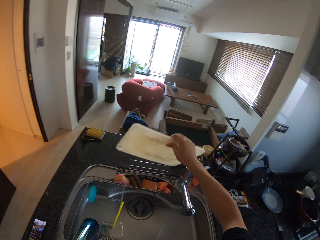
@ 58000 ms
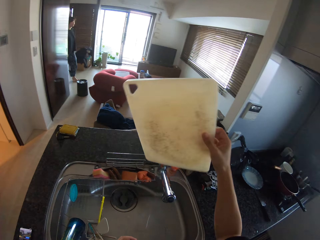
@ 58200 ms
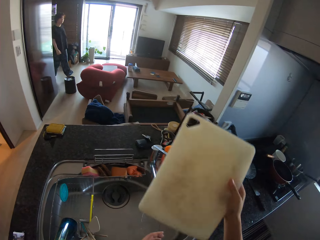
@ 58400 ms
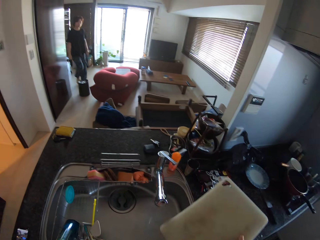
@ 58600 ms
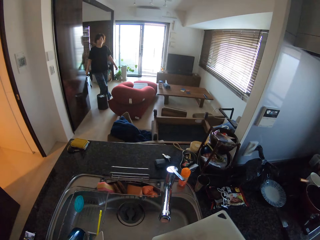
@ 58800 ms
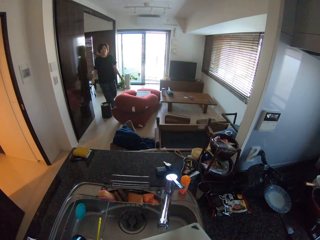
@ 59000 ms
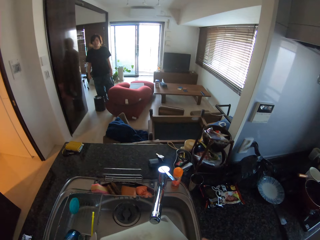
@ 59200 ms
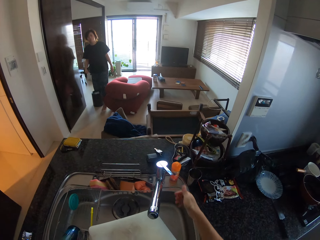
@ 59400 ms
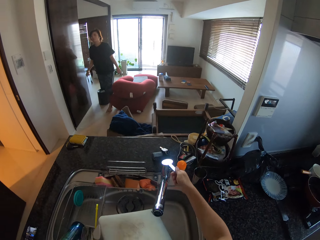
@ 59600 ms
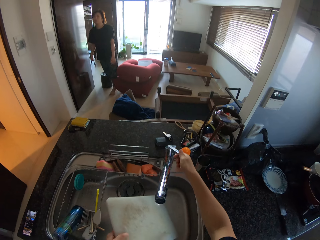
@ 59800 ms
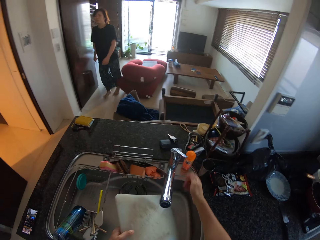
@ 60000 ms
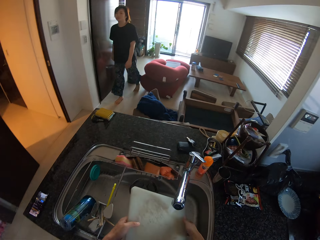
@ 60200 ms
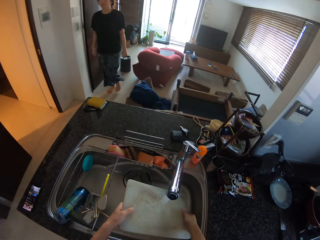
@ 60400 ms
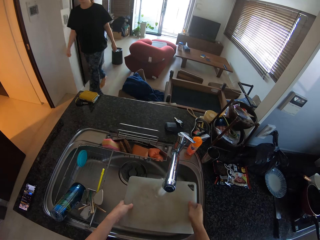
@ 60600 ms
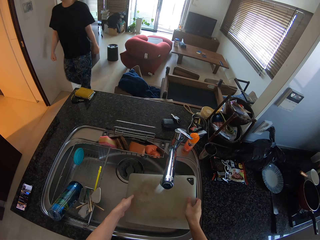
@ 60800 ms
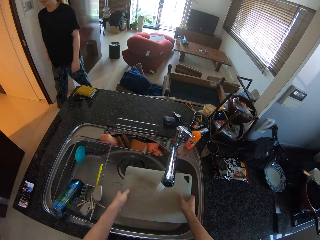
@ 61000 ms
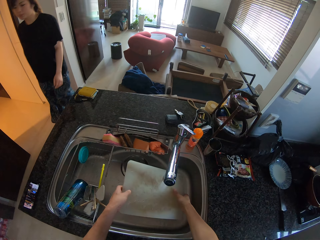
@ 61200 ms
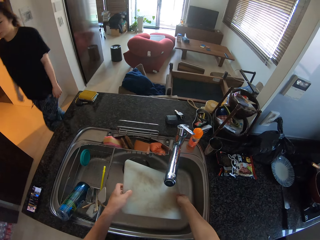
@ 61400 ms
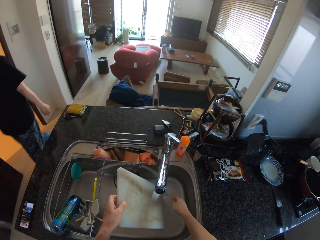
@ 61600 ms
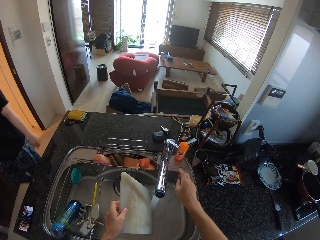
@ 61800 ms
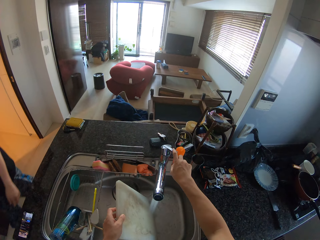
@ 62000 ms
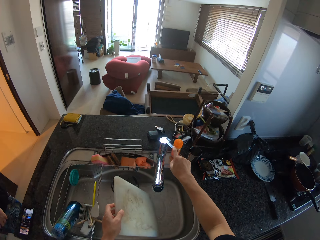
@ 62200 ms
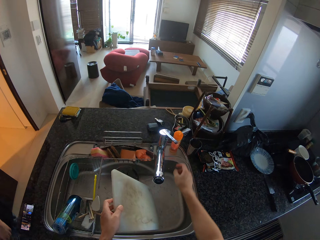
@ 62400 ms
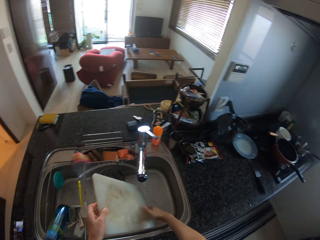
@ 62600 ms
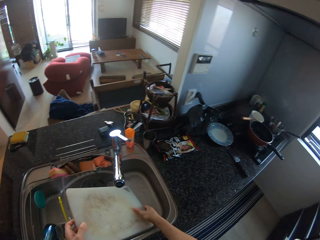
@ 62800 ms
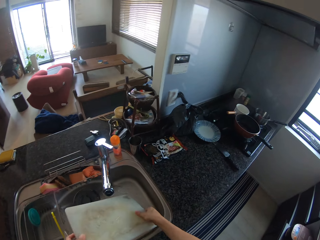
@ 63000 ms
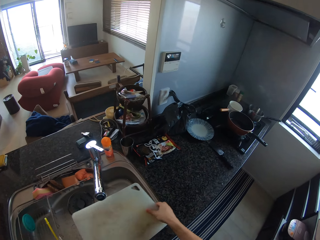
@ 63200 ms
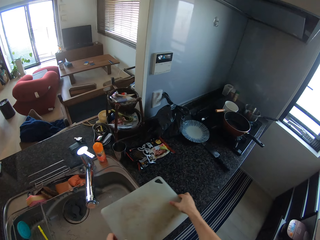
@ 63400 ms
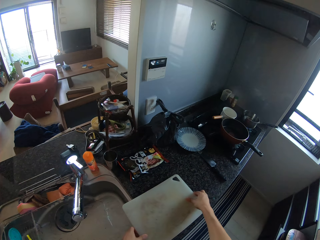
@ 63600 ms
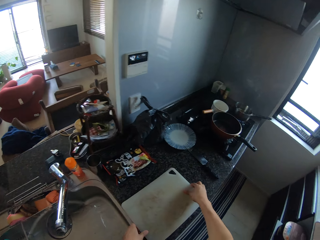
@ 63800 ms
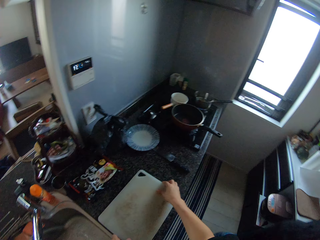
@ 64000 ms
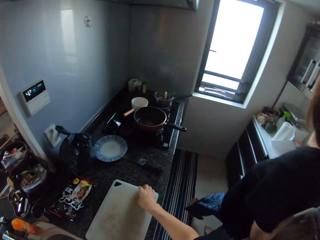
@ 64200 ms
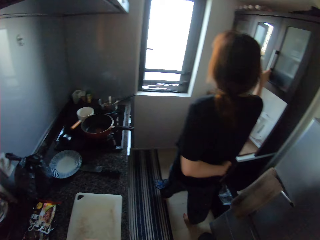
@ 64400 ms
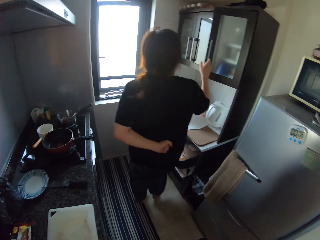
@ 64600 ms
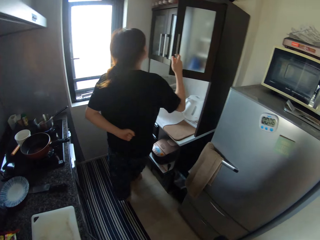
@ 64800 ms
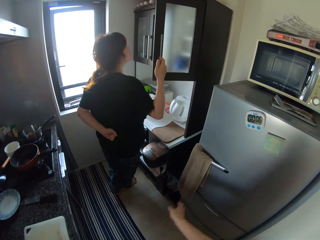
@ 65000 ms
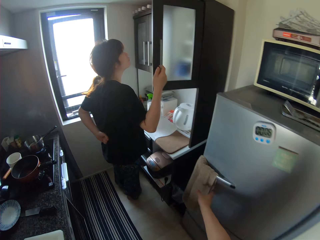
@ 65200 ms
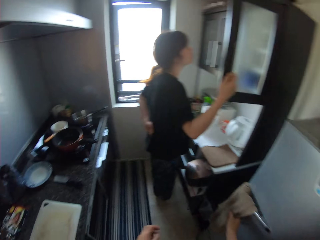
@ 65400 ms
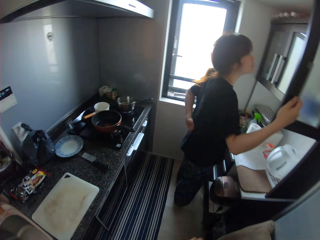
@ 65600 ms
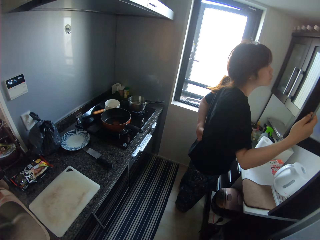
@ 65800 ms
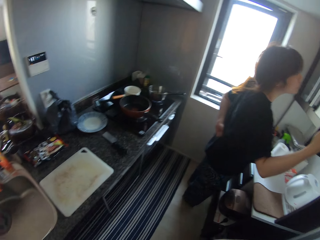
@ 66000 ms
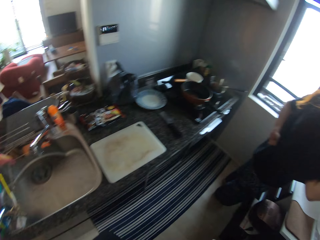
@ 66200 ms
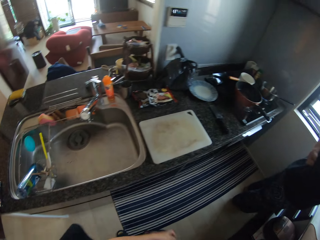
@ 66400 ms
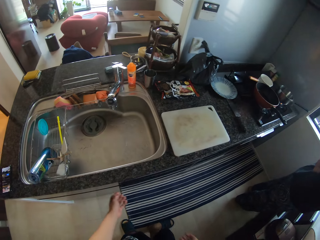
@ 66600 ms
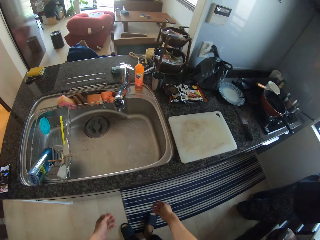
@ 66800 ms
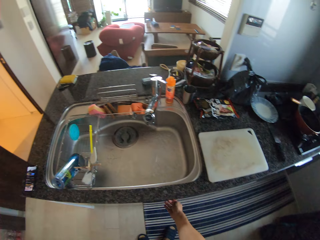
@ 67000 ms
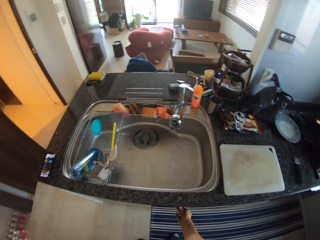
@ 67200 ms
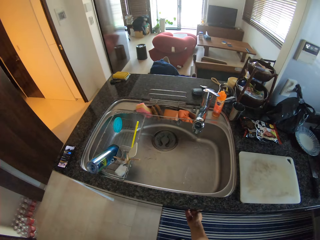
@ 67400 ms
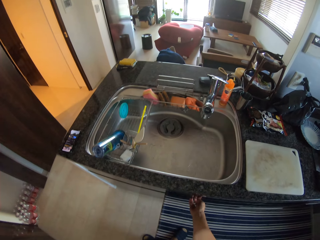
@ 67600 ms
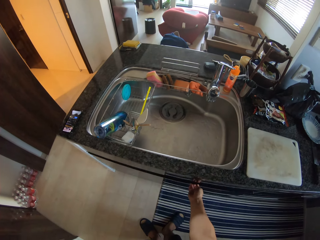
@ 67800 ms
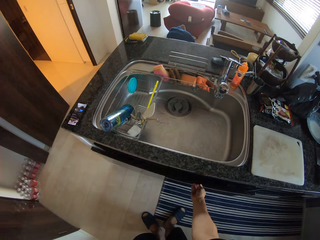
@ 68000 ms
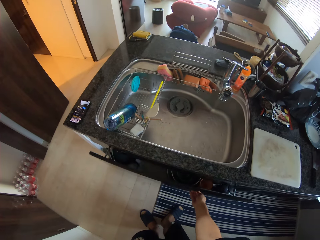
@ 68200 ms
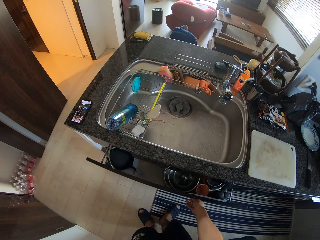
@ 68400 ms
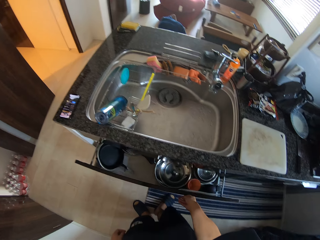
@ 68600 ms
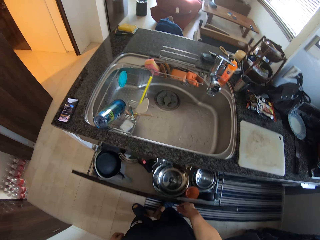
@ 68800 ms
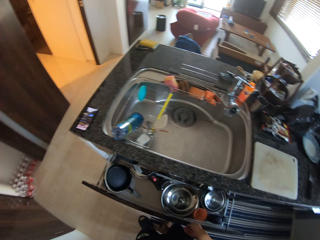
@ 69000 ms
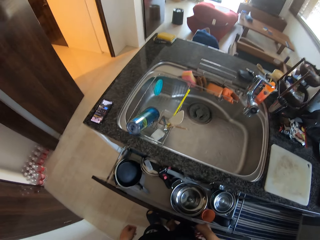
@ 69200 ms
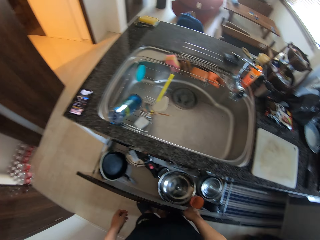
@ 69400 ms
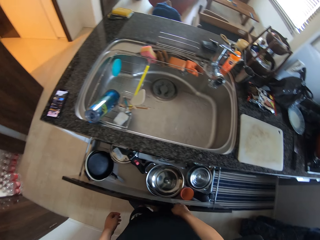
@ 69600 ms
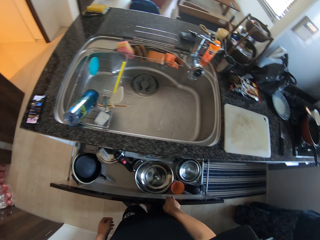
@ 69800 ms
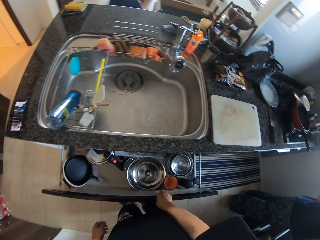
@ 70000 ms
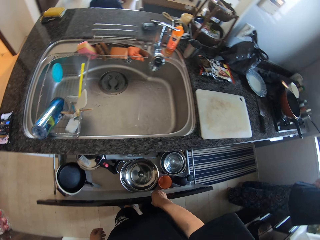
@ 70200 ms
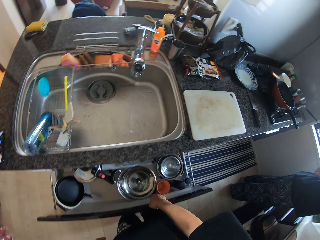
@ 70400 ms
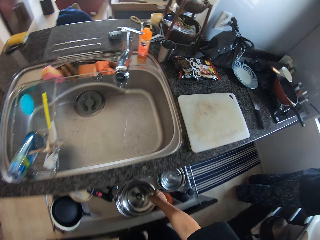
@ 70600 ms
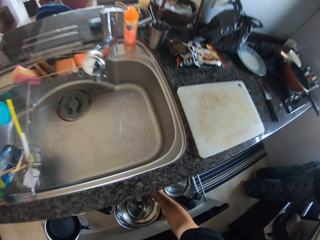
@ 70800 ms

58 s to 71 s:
The camera wearer picks up a chopping board. They open the tap and wash it. A man walks into the kitchen. The camera wearer closes the sink tap and drops the chopping board on the counter top. The man opens the cabinet. The camera wearer touches the towel and opens a drawer.

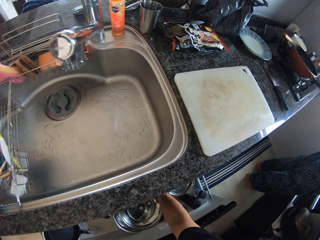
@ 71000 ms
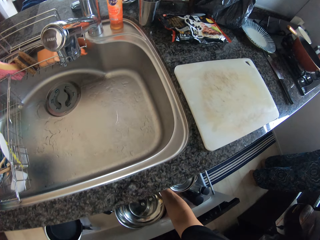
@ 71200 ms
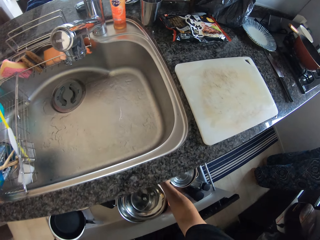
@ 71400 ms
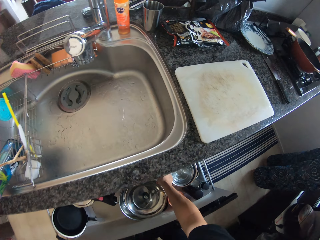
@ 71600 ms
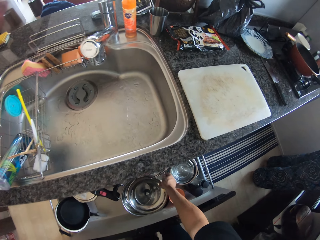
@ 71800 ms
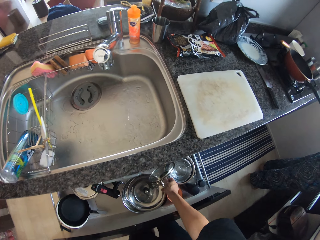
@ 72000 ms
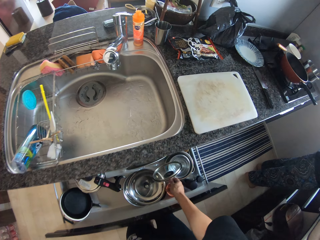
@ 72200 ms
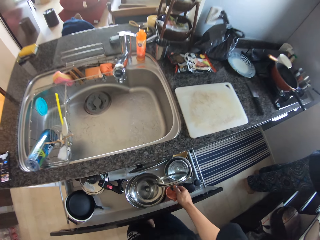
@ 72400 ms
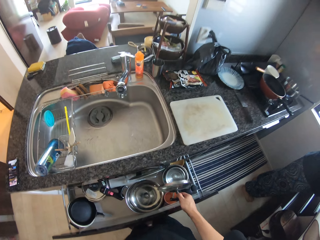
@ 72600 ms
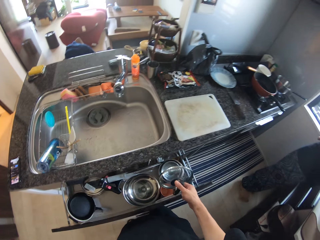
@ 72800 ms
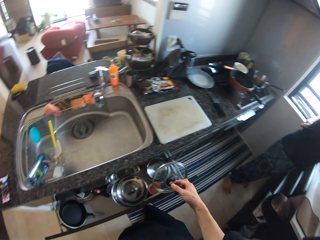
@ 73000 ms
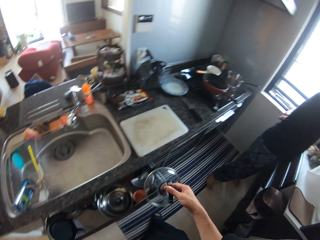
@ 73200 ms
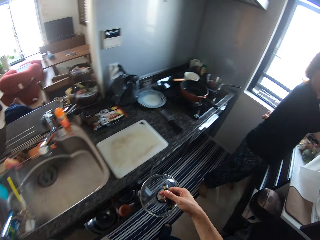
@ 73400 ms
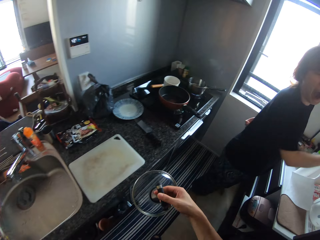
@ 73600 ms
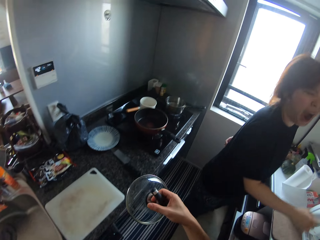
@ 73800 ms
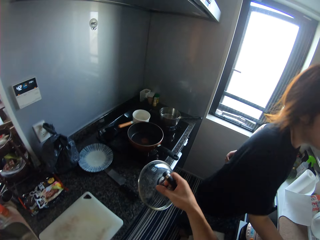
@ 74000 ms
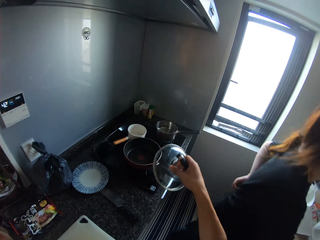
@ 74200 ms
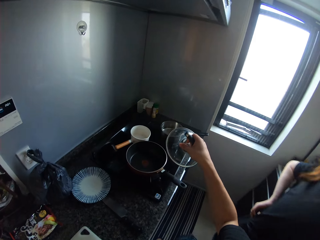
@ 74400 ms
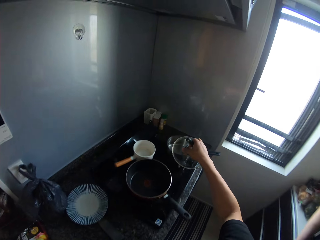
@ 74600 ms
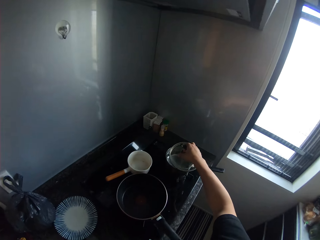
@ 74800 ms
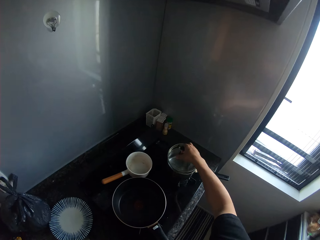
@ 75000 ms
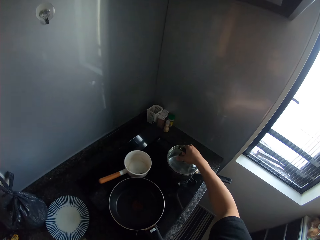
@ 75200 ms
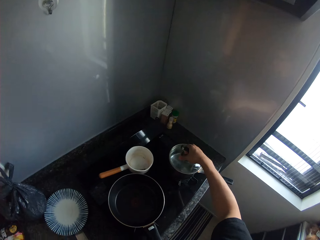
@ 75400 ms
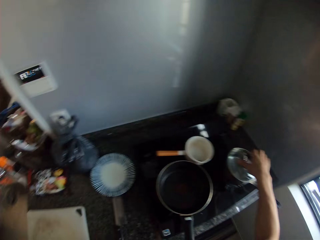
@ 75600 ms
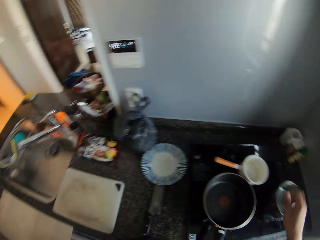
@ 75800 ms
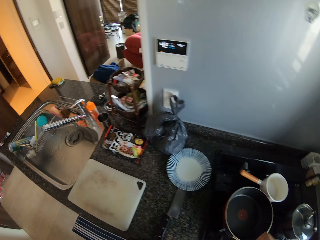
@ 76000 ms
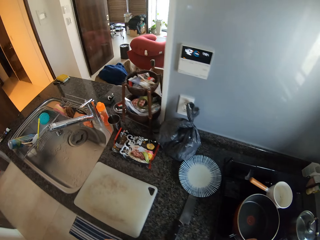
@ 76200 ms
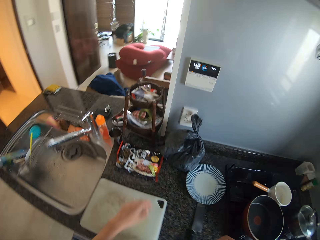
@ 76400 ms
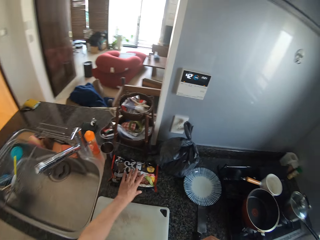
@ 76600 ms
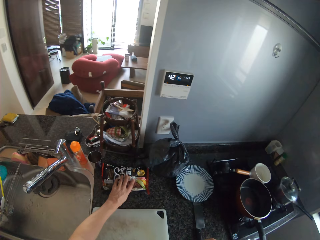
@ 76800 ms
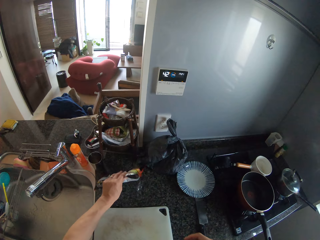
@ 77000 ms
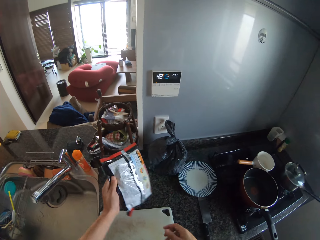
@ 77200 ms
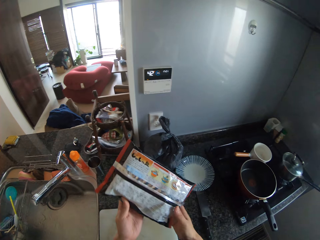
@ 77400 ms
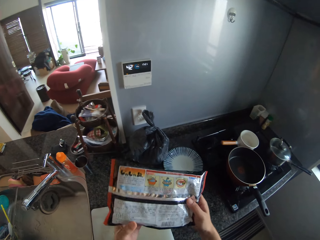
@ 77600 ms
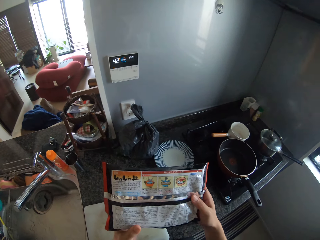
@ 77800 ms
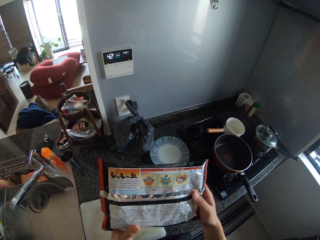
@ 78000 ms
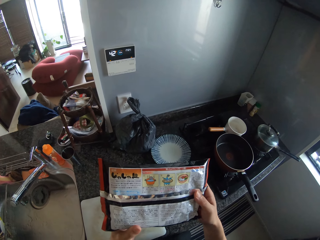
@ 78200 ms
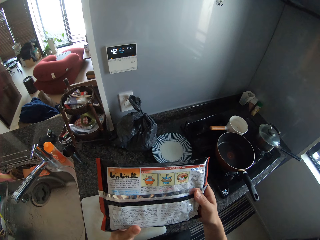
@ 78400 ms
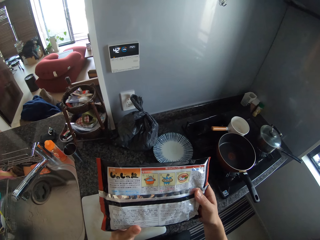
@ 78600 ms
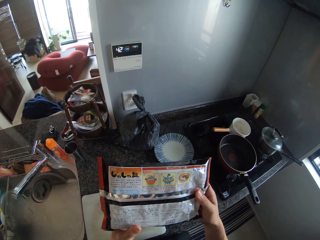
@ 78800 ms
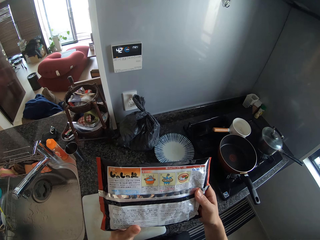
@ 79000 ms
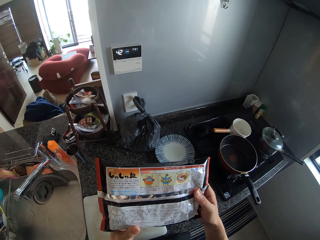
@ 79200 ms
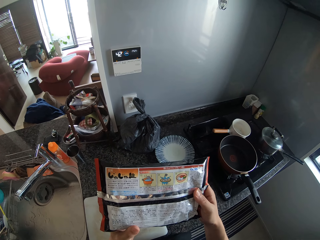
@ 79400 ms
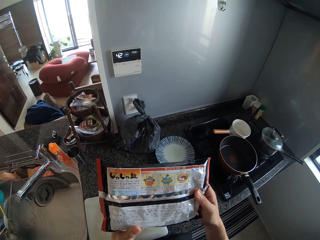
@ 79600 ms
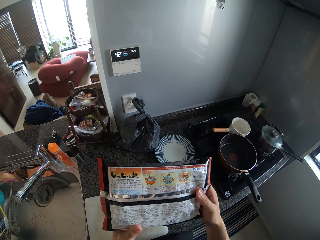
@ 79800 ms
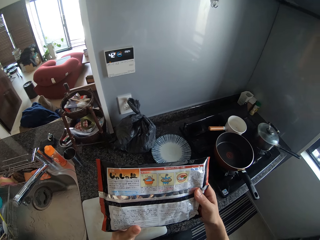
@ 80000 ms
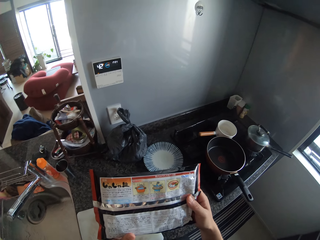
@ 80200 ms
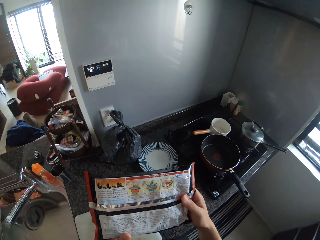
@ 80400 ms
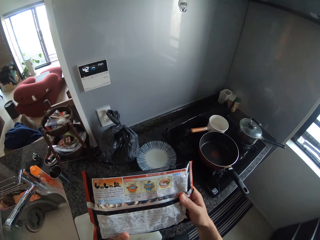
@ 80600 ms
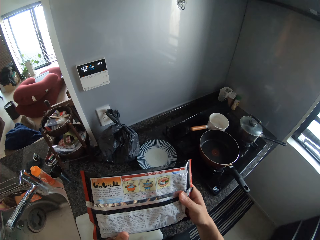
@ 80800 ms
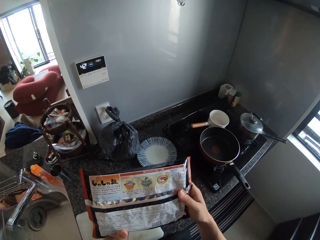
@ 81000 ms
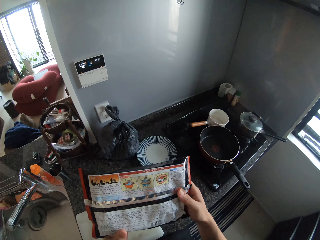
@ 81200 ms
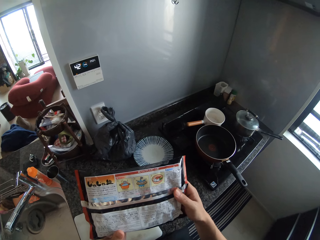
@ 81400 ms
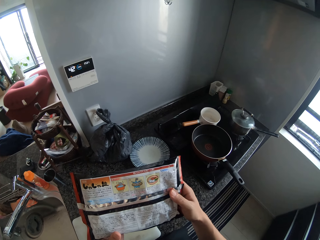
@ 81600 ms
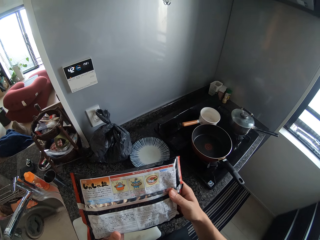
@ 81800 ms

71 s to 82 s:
The camera wearer picks up a pot cover and closes the drawer. A person walks. The camera wearer covers the pot. They pick up a pack of noodles or paper bag. They read the writings on the paper bag.
